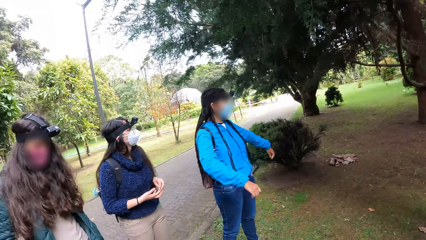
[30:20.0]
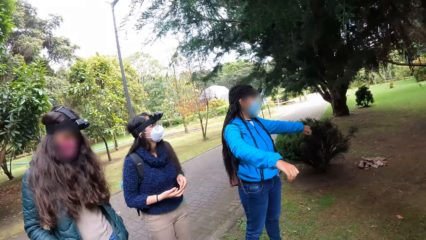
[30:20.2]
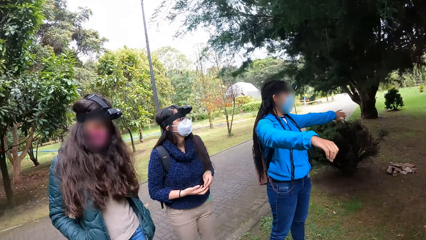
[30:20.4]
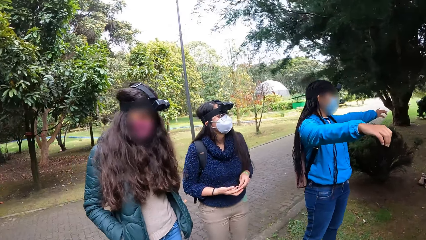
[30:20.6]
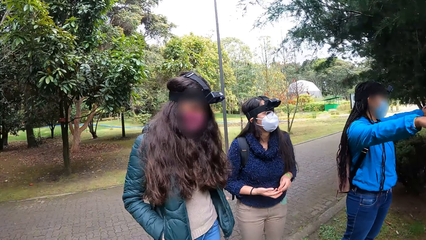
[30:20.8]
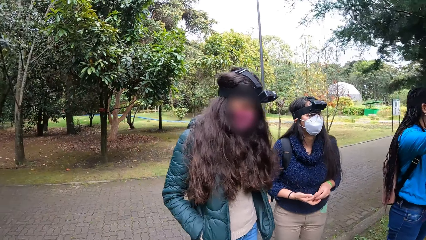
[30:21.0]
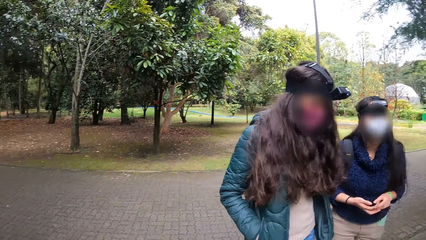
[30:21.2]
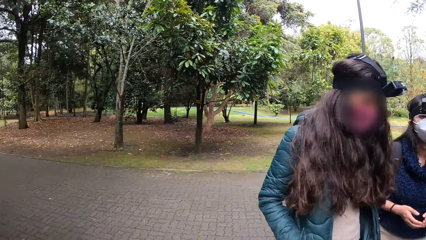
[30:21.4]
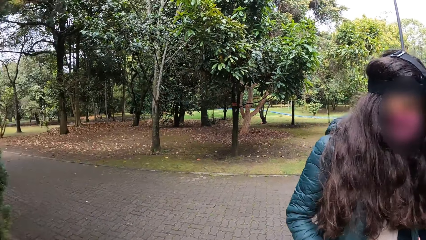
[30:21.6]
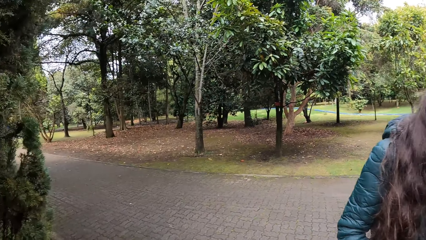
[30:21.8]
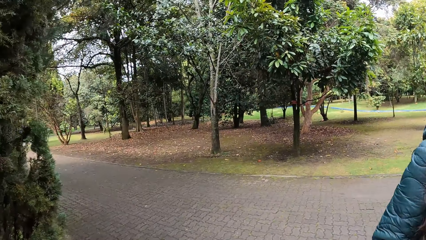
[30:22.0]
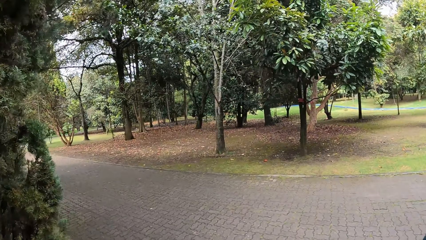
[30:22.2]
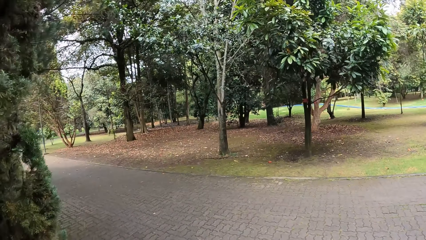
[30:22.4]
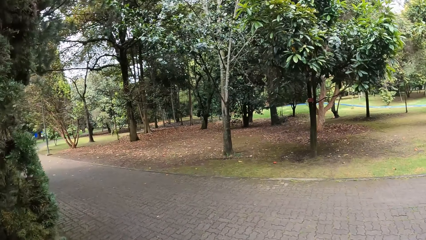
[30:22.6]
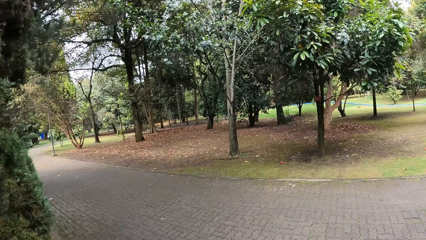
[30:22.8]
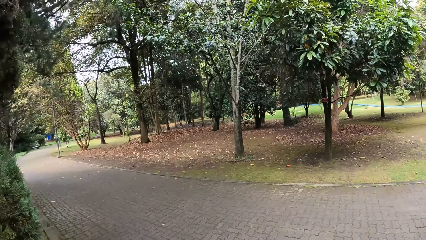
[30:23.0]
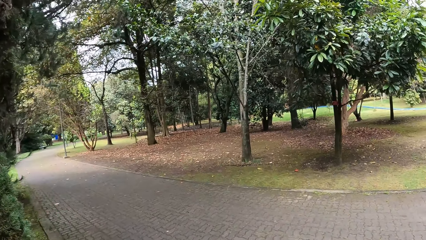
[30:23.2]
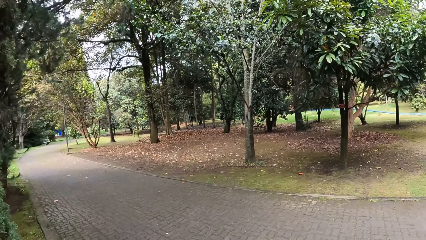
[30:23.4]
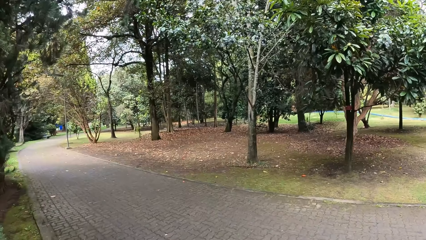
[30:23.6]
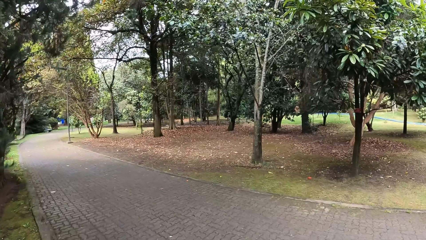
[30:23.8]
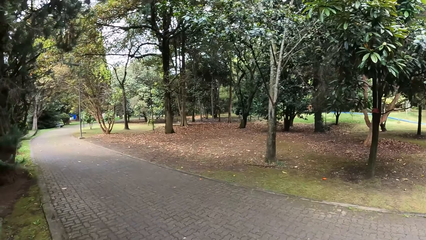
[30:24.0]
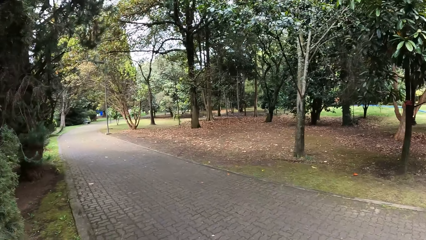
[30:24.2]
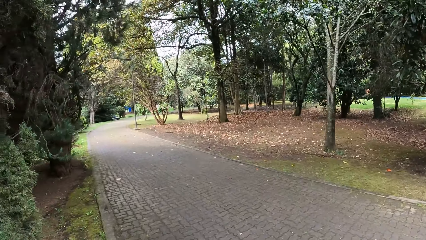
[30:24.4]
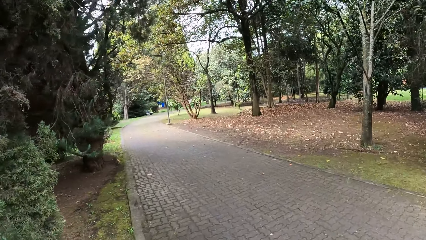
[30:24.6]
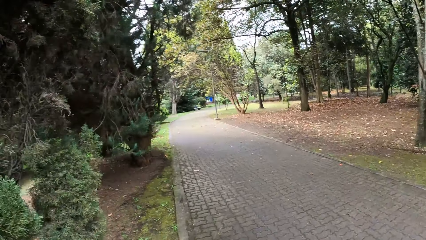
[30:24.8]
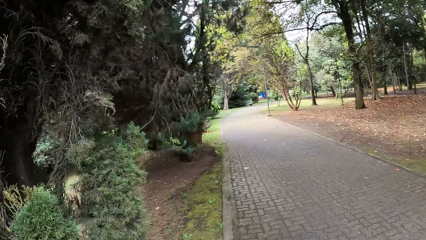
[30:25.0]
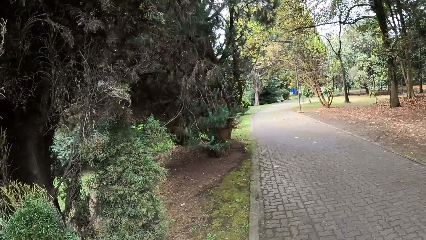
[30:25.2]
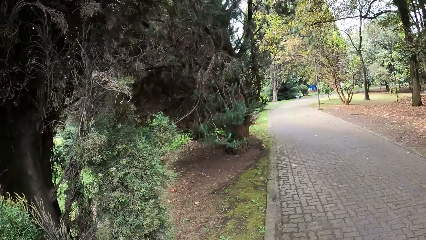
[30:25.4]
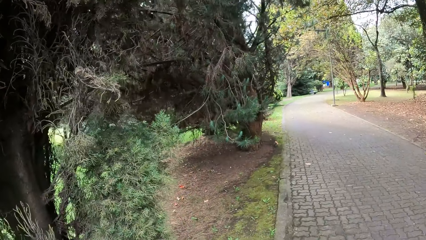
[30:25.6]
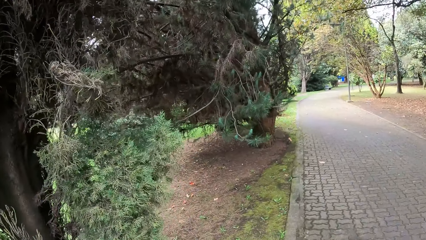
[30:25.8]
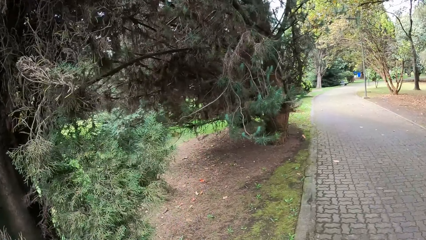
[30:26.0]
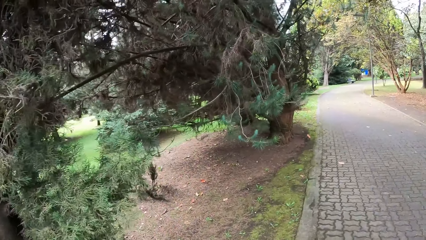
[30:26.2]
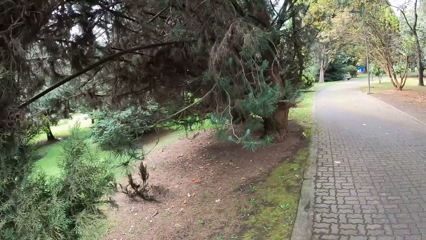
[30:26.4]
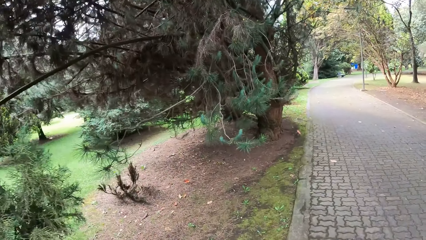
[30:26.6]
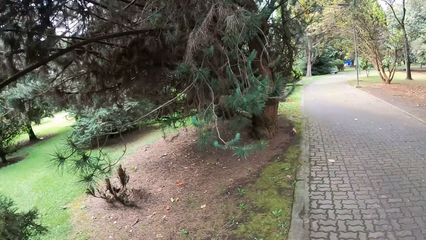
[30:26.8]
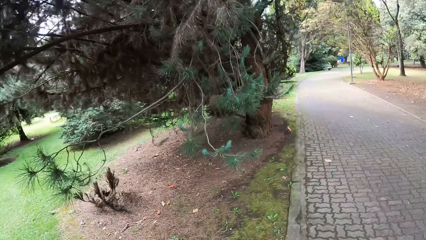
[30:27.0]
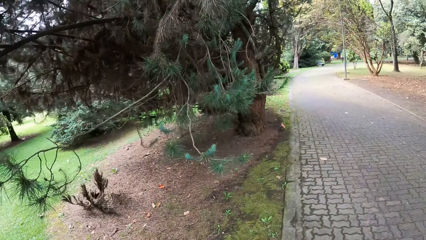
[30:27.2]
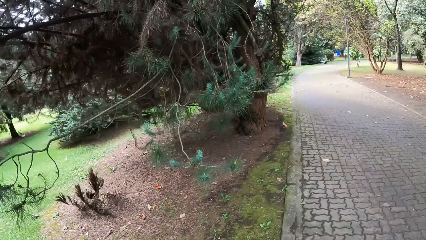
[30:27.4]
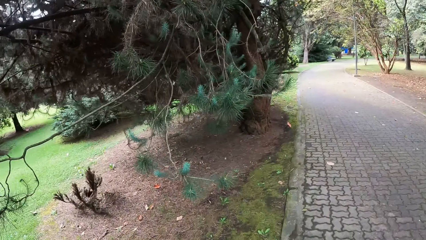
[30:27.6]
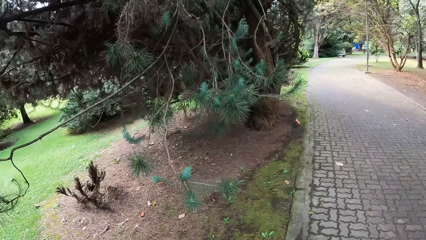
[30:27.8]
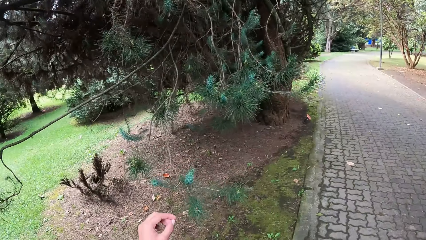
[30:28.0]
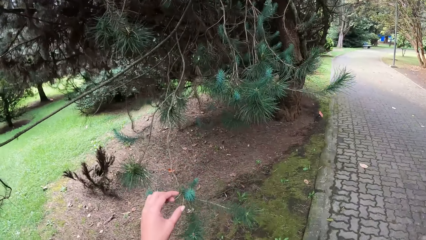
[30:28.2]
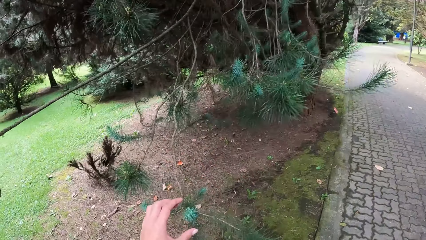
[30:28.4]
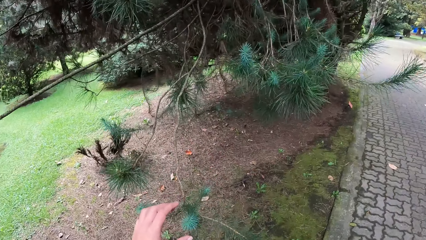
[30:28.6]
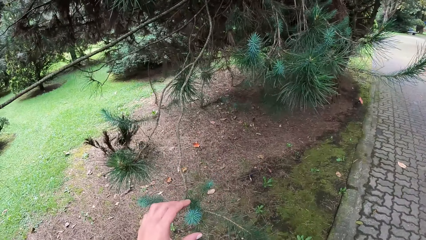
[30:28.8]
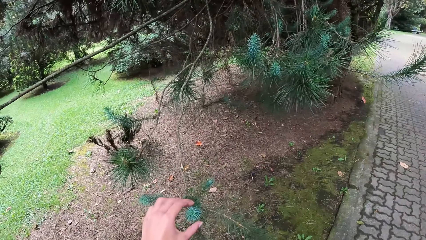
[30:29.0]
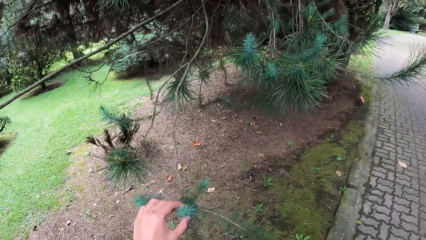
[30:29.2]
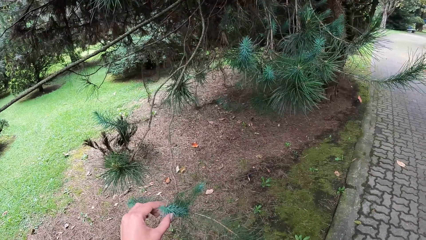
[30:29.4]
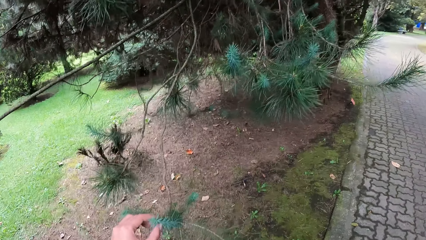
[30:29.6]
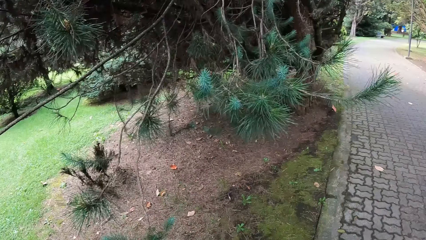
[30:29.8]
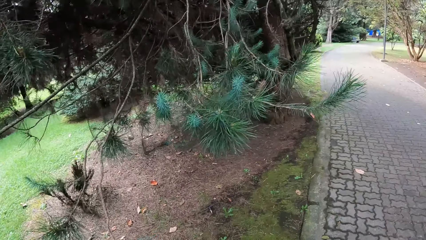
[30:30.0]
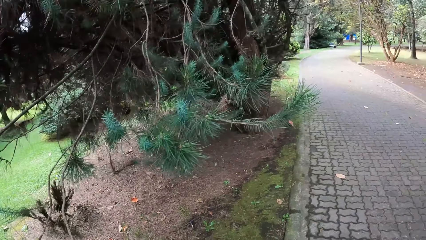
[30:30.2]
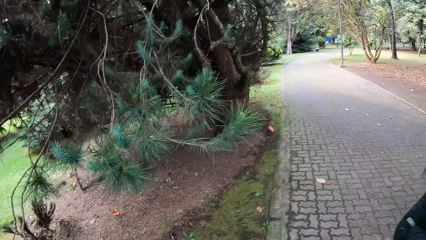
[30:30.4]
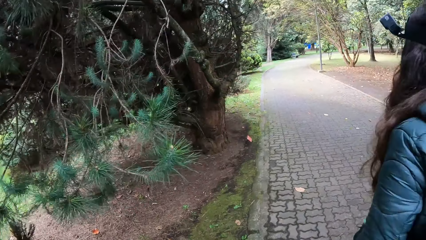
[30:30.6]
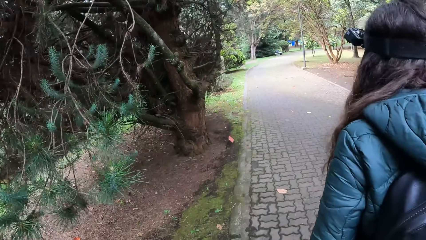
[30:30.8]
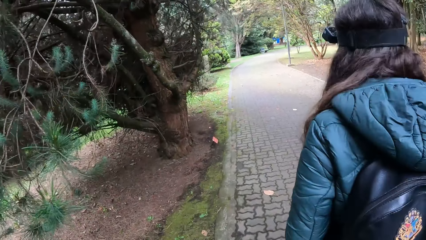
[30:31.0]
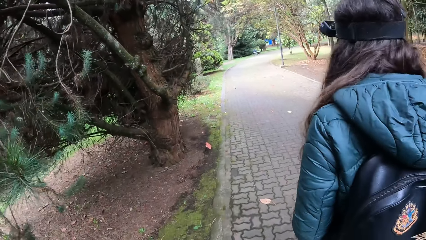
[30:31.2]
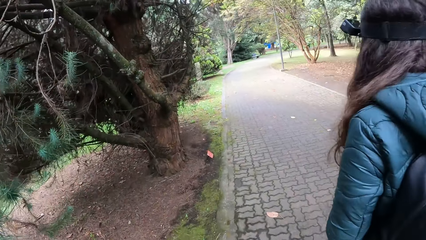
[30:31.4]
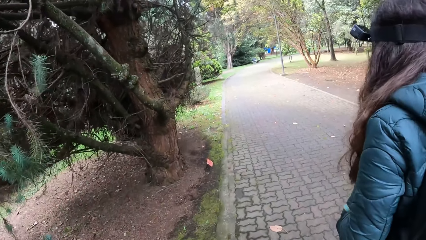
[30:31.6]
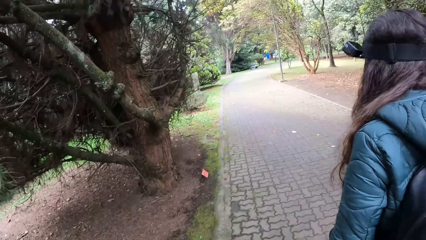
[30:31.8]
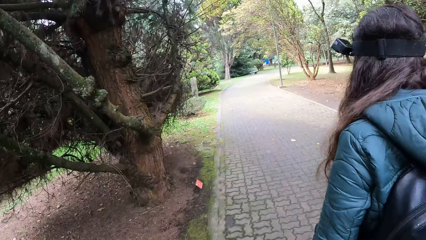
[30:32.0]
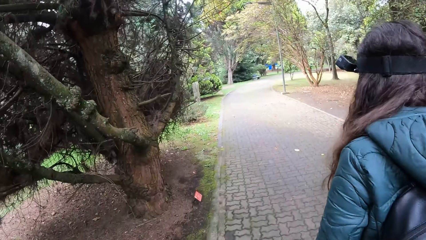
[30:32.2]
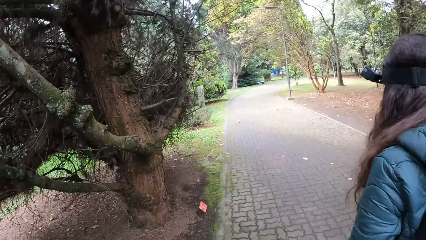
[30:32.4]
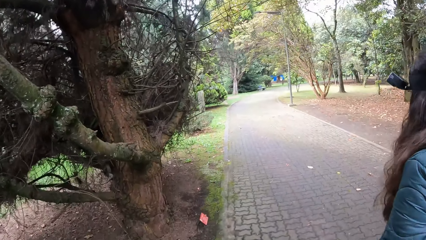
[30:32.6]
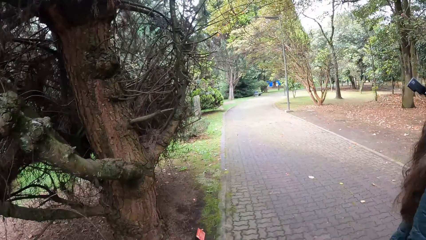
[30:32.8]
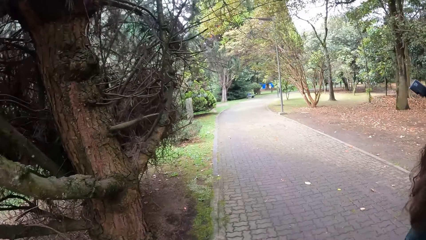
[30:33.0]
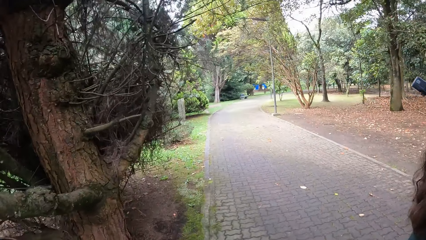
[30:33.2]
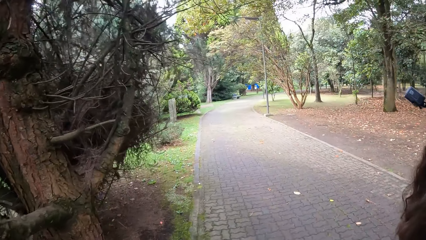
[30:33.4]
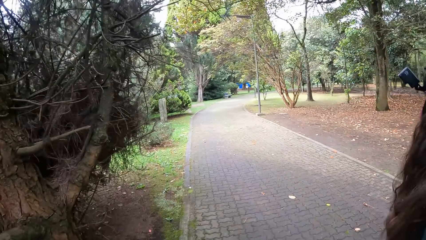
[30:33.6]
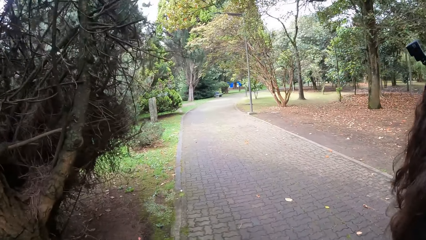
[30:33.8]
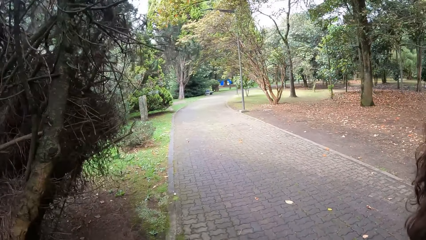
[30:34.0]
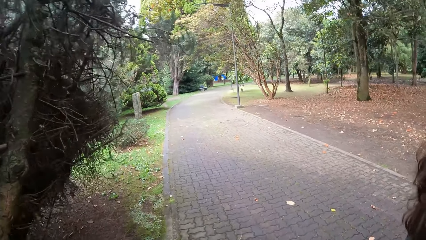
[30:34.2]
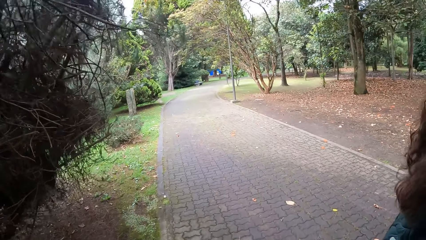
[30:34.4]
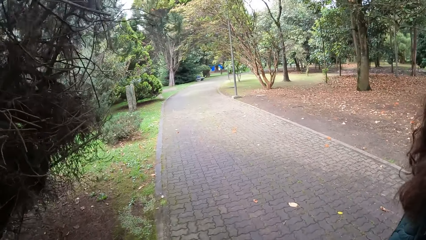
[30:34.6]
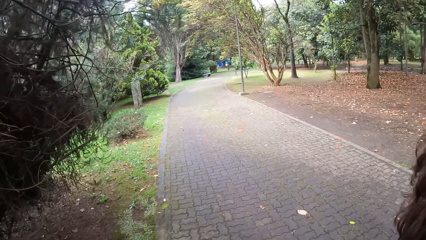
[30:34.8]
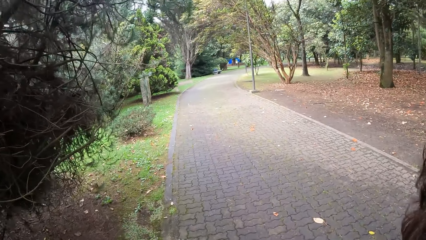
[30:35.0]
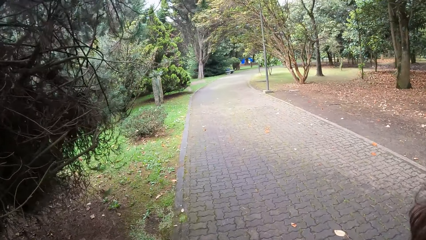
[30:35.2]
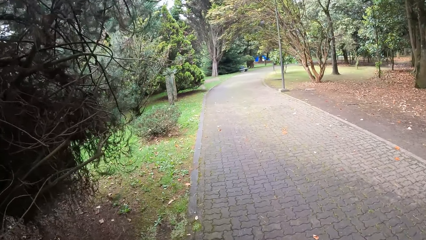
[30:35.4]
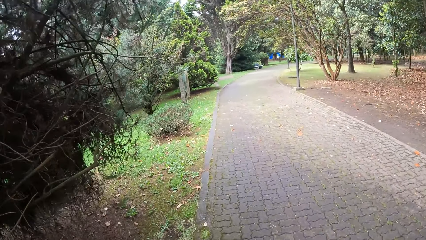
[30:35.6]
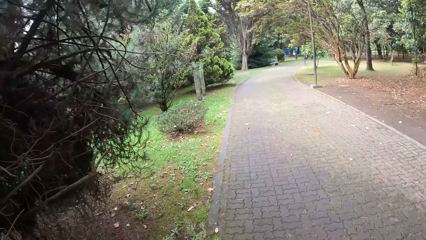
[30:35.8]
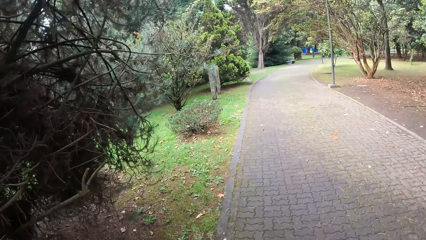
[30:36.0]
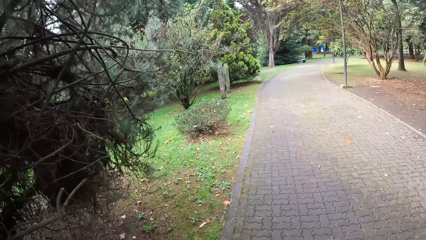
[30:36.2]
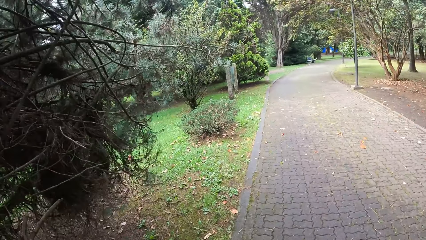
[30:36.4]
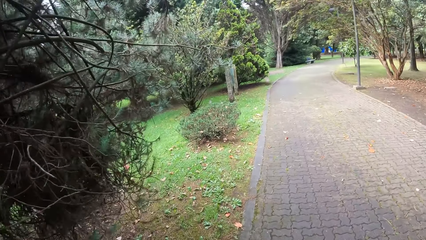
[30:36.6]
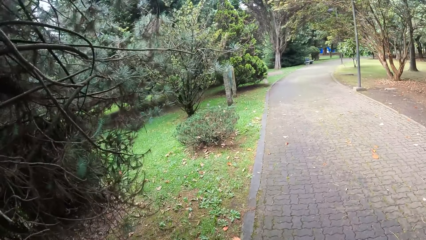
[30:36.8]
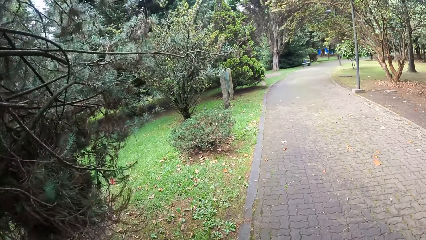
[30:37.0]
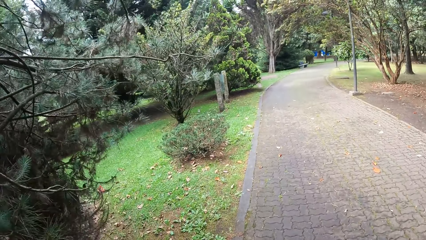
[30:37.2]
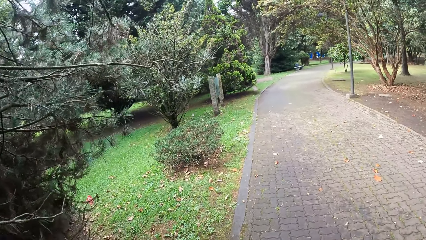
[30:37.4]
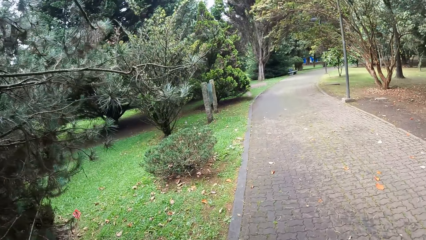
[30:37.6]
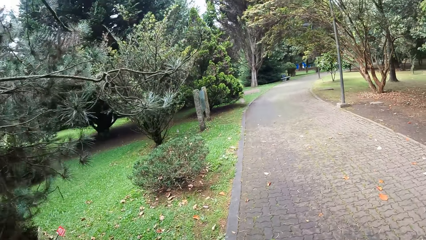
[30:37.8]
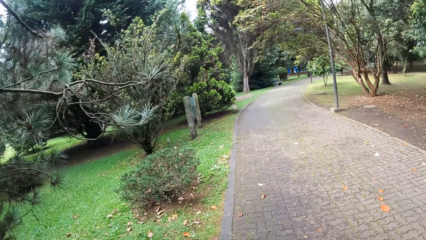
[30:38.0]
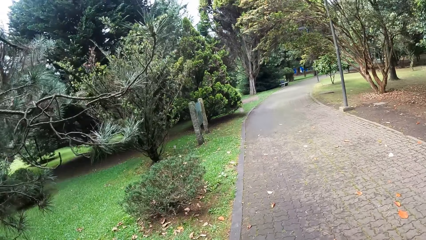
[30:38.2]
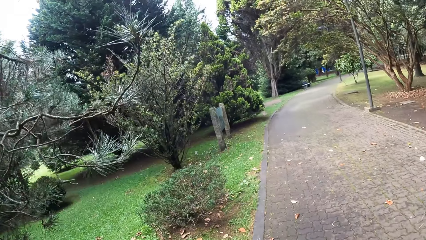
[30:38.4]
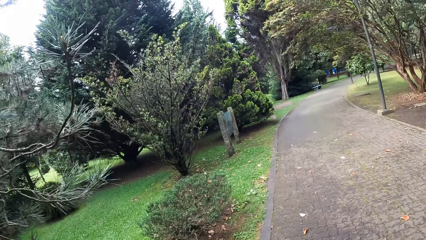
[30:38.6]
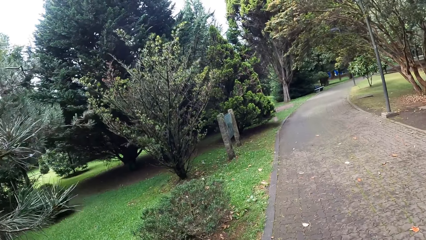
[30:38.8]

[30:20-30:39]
The camera wearer walks on the pavement. She touches a leaf with her left hand. She walks on the pavement.
